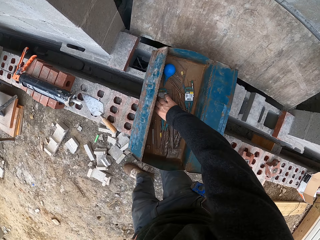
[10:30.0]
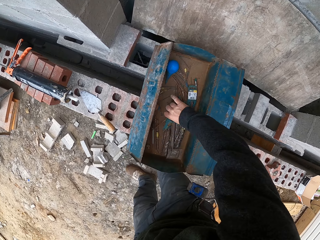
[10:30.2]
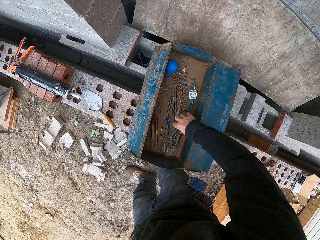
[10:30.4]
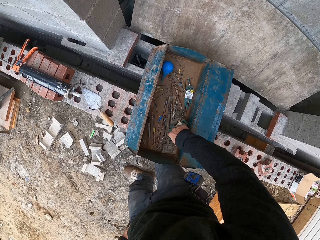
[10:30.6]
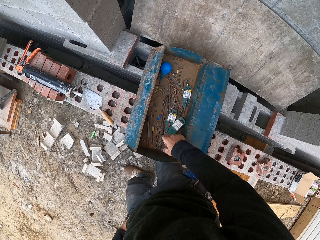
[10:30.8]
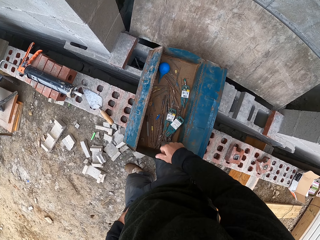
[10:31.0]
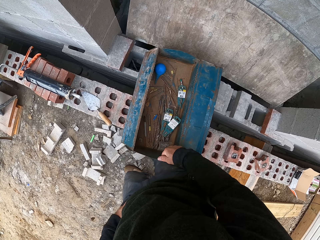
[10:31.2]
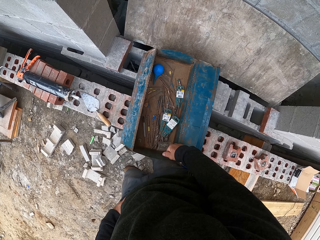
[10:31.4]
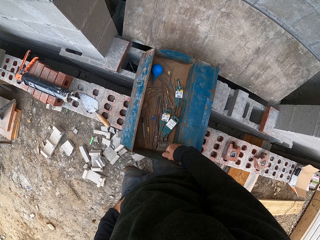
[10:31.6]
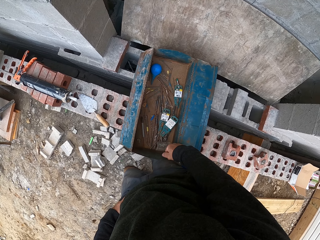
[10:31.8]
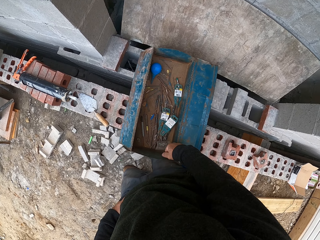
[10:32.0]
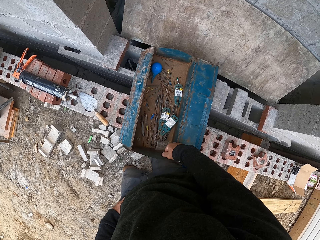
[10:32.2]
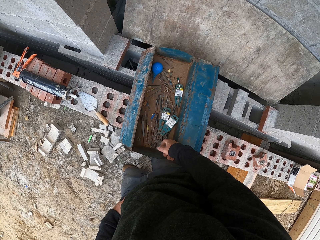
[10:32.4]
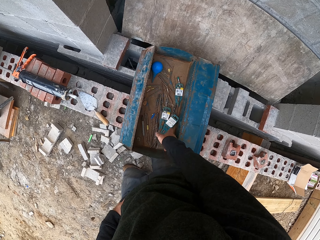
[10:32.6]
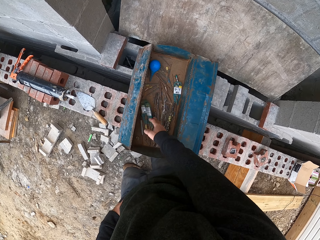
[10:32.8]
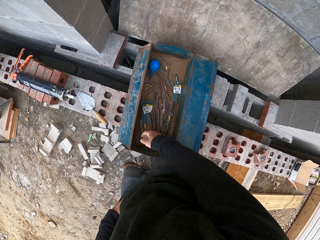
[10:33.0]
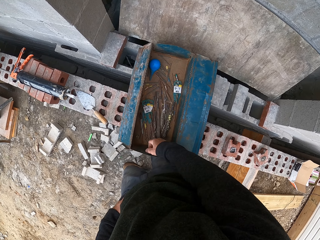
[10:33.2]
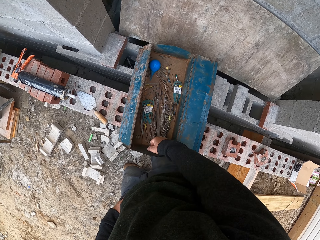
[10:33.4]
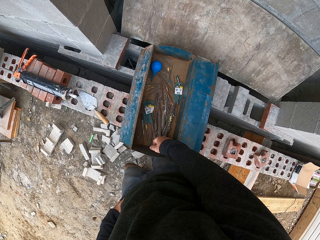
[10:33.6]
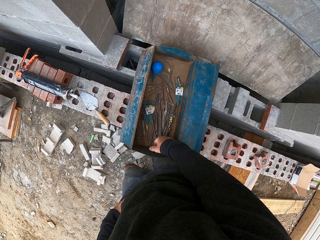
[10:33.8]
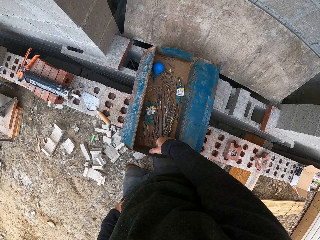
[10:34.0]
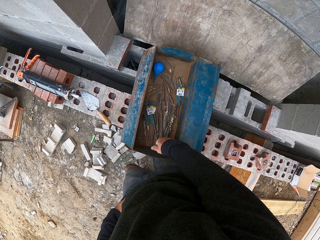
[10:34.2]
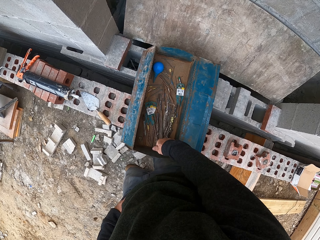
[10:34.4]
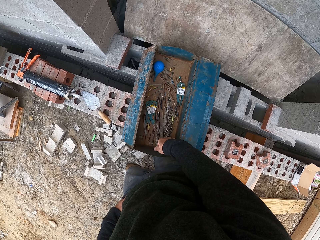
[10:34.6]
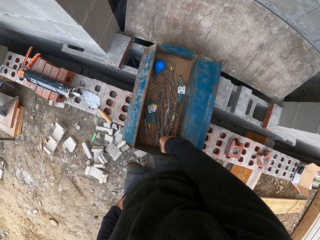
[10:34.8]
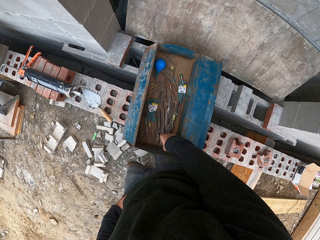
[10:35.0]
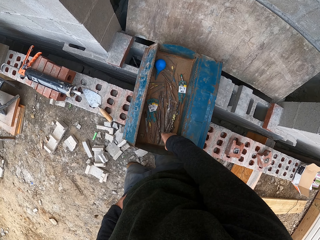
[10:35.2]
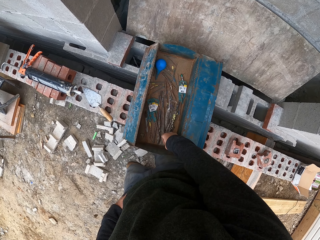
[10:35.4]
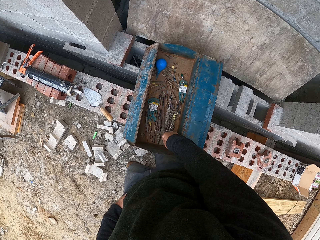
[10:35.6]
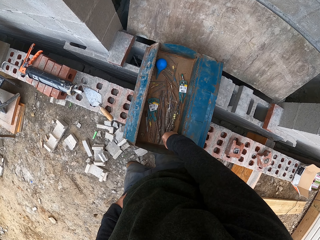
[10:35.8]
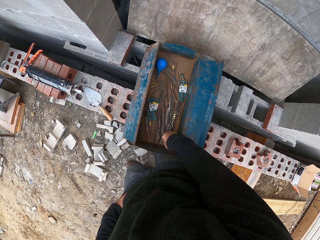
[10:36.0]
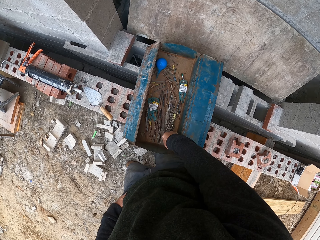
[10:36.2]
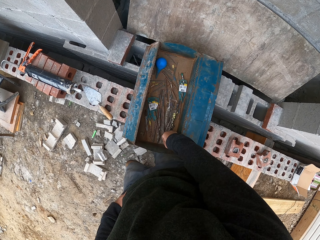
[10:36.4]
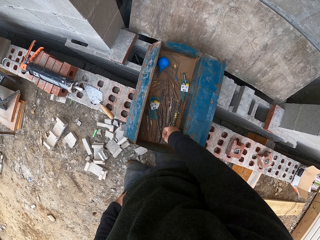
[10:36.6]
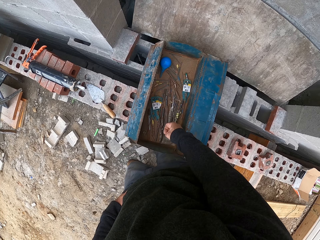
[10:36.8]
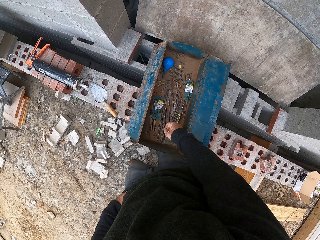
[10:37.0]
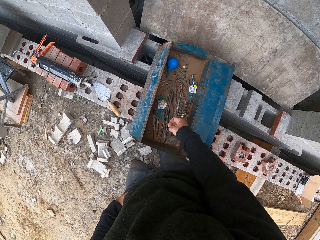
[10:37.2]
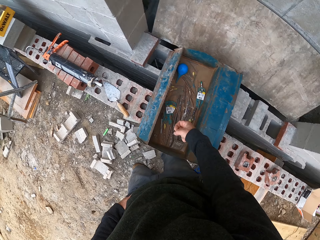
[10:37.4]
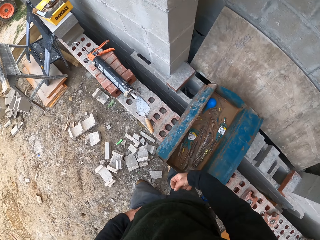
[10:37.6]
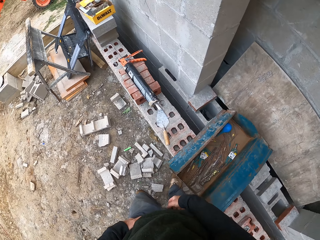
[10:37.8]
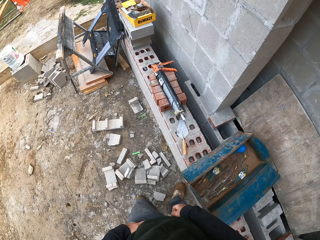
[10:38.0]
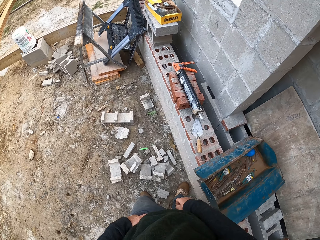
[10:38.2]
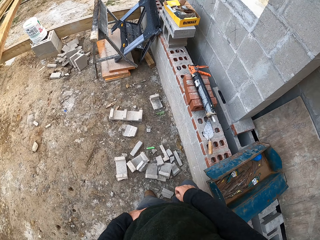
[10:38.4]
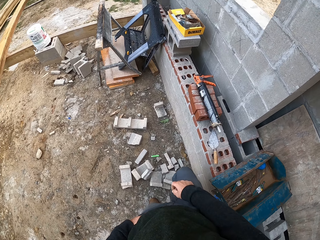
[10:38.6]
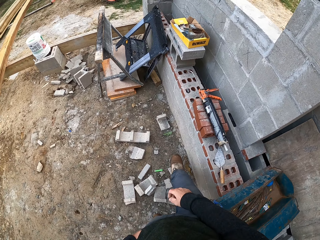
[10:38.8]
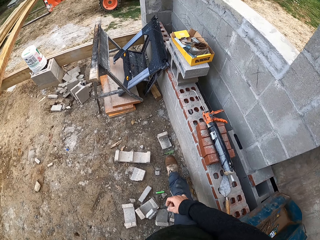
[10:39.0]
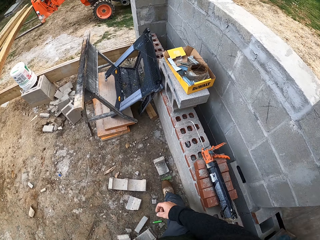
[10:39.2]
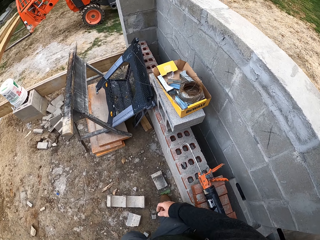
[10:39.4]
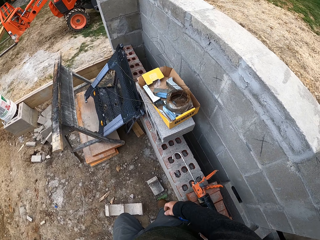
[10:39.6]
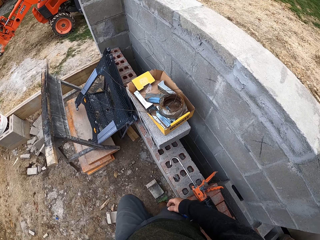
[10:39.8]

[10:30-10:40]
The camera wearer moves nails in the toolbox. He searches inside the toolbox with his hand. He is in the working station.

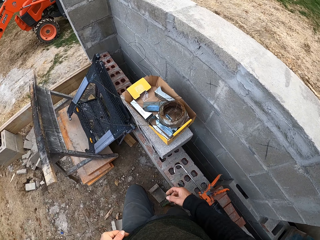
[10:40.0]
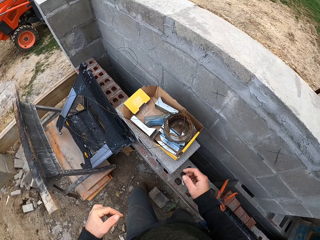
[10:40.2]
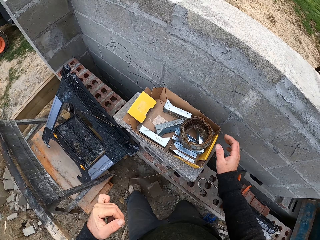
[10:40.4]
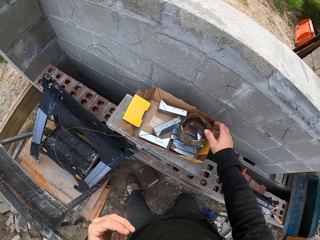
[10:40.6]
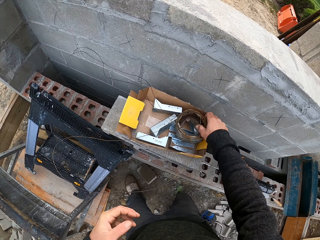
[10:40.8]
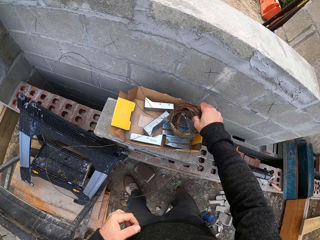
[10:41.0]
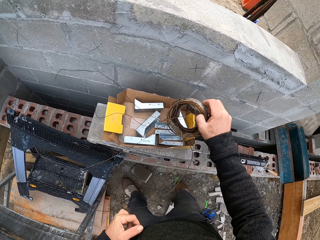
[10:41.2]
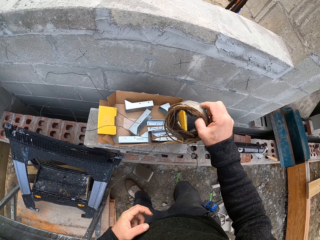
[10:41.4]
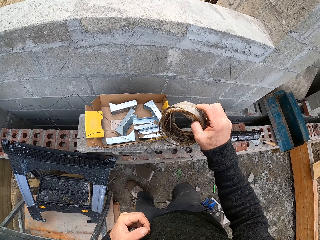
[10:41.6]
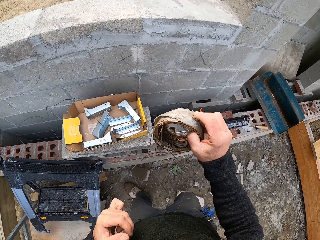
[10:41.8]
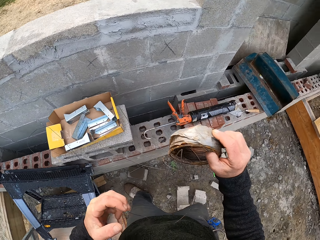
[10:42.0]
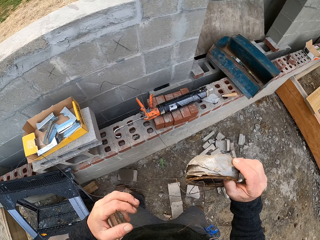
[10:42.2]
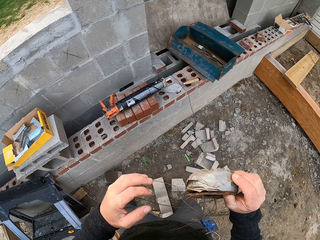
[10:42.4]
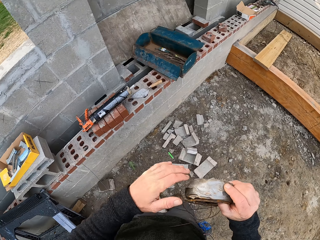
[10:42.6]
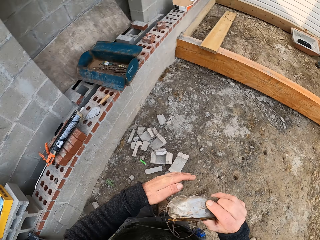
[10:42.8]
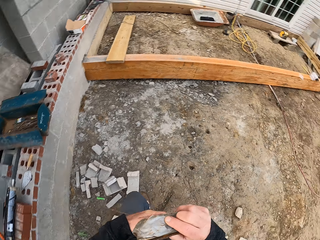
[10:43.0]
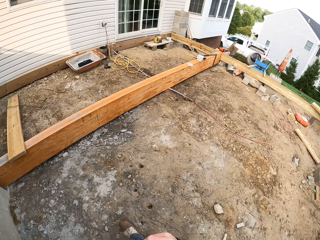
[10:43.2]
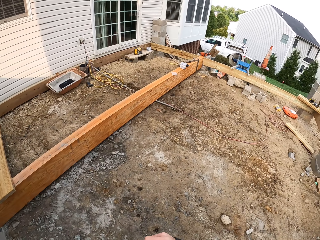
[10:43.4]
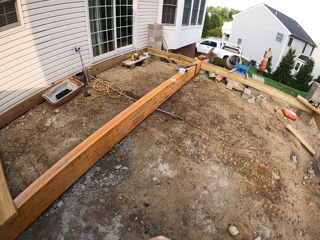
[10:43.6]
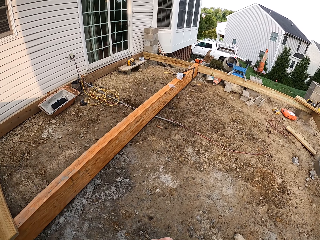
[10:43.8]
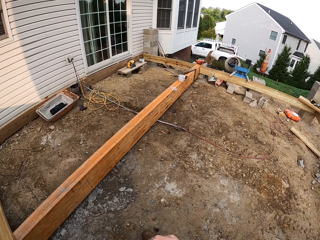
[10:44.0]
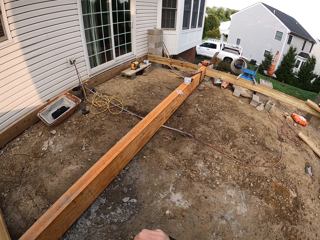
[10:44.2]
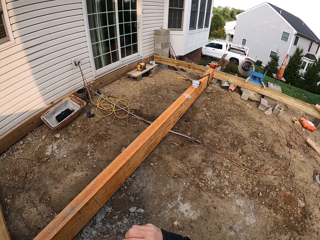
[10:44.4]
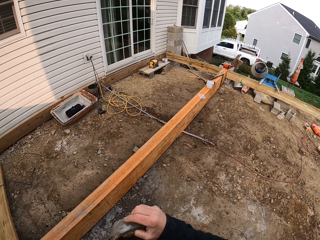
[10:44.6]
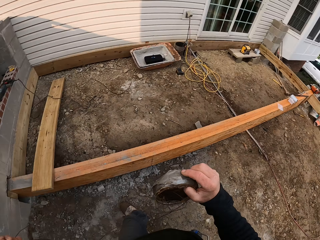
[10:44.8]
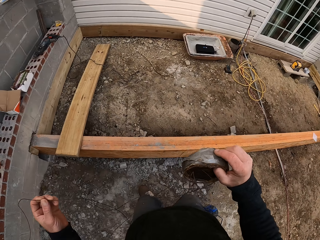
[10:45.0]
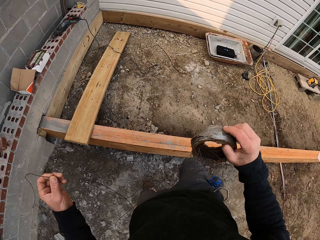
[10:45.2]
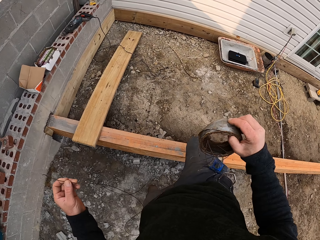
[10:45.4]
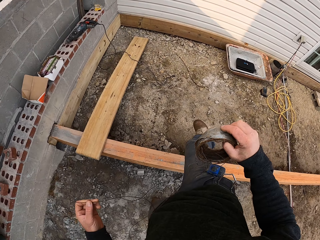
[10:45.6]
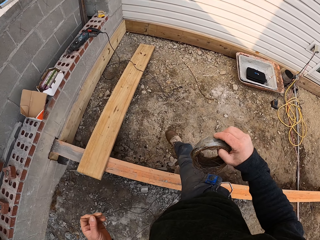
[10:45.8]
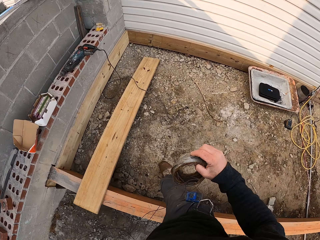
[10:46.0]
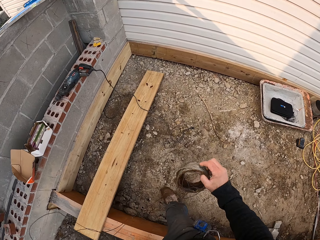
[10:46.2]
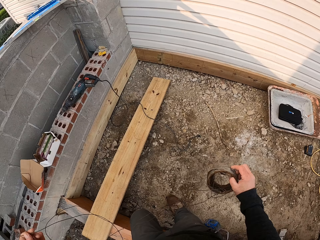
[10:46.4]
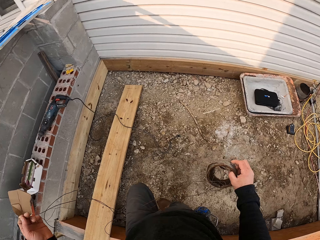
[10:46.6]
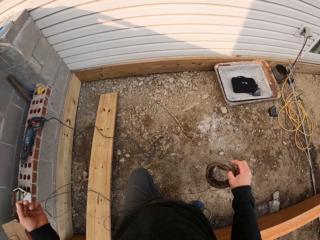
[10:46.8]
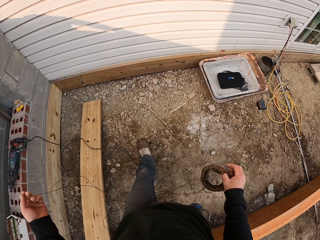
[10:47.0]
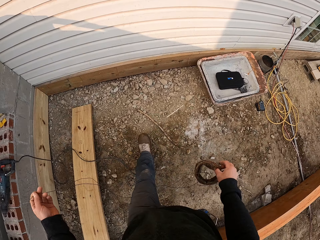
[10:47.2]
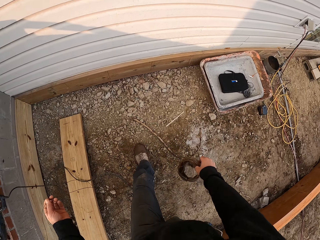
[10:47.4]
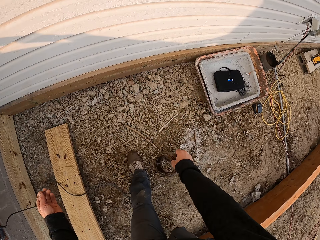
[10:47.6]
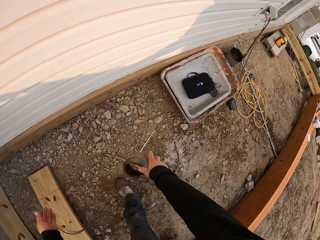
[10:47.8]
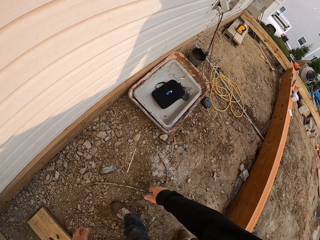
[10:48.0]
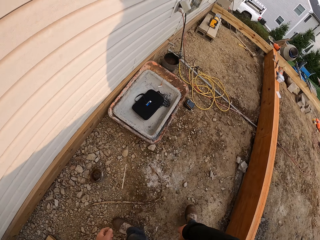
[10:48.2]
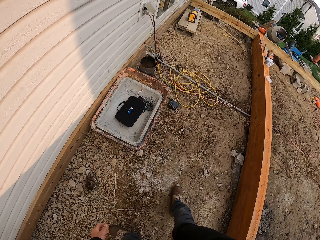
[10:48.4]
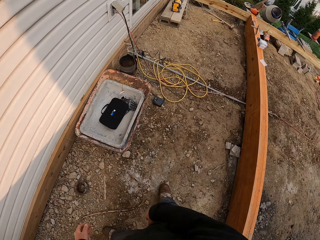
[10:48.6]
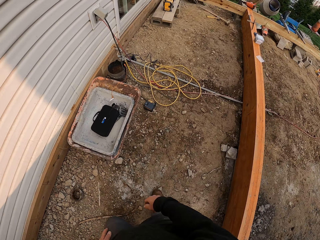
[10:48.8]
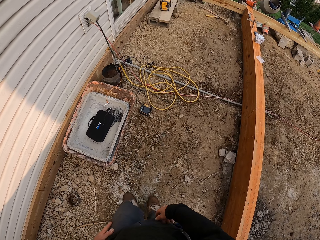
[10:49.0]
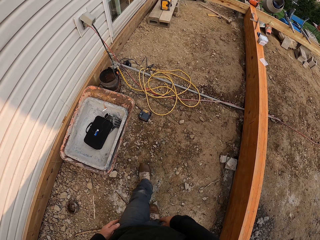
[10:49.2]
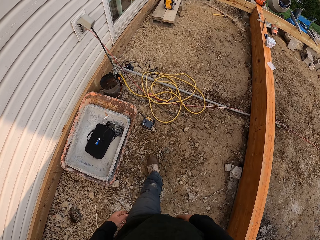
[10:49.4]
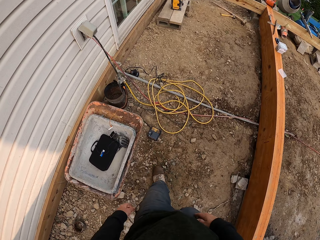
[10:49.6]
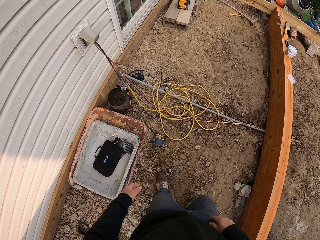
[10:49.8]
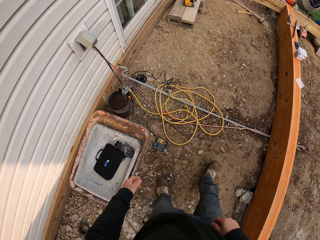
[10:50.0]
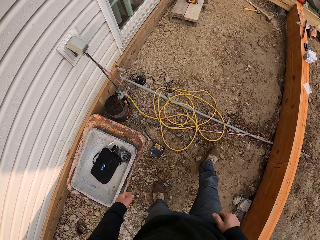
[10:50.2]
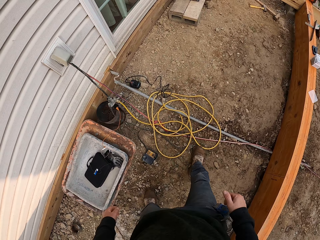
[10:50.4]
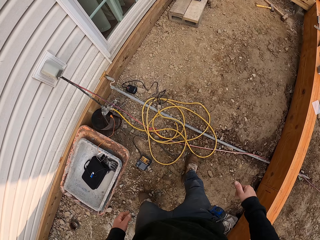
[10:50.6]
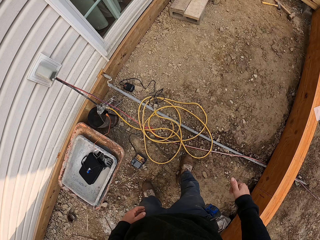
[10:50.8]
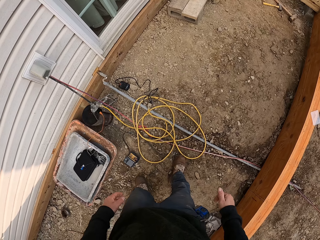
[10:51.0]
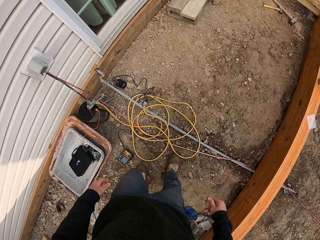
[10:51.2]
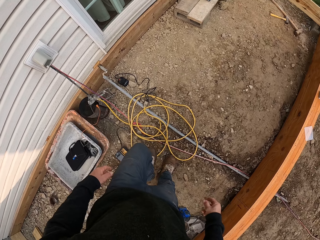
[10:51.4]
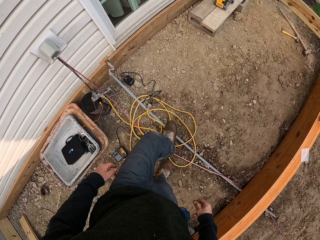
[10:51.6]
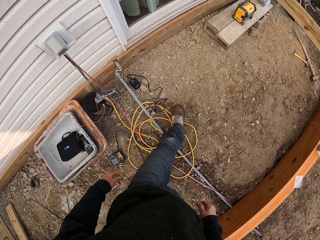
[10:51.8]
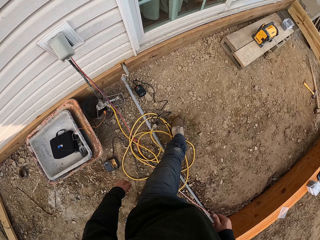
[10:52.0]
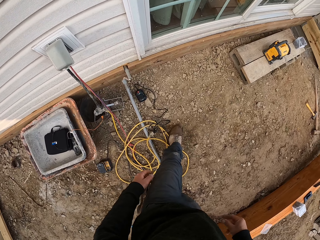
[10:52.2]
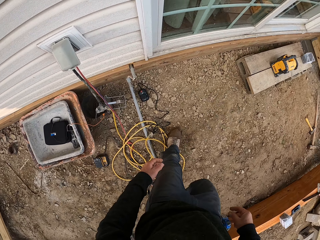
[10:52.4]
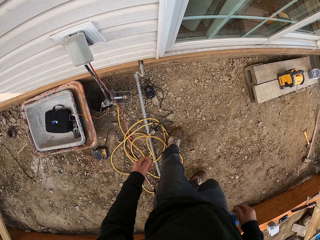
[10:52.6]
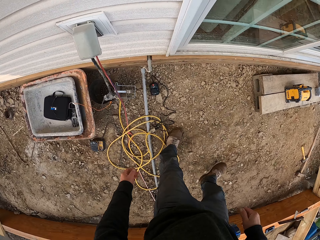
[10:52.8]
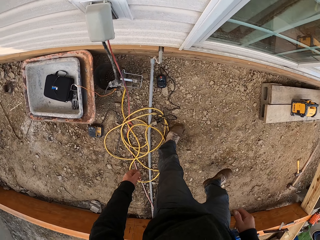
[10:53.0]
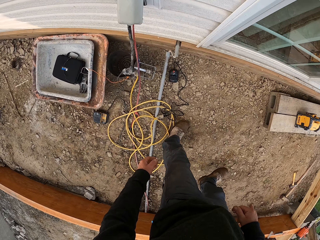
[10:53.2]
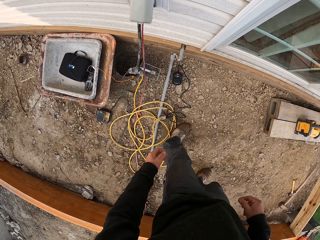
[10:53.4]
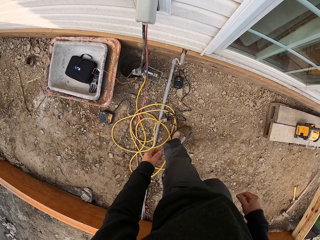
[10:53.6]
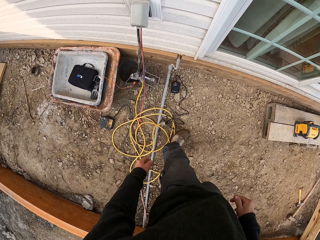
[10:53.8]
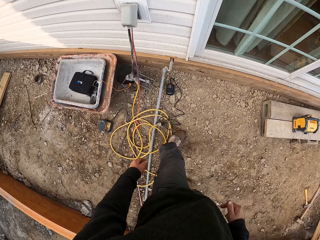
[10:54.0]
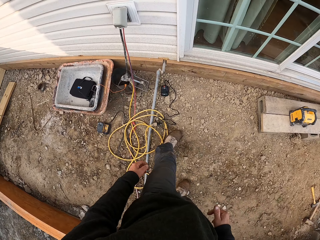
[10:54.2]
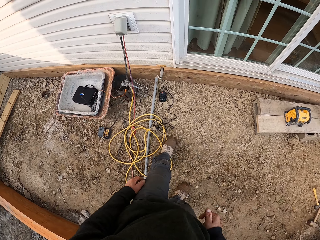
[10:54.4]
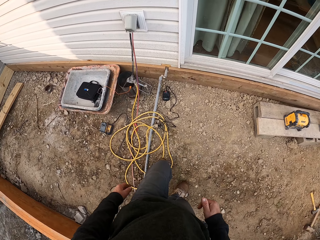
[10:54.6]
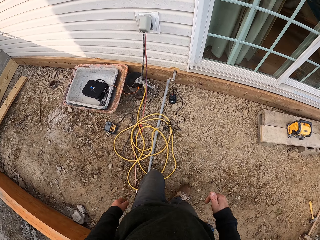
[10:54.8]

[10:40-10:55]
The camera wearer picks a roll of binding wire from a box. They move towards the wood. They drop the roll of binding wire on the ground. They move around the working station.
